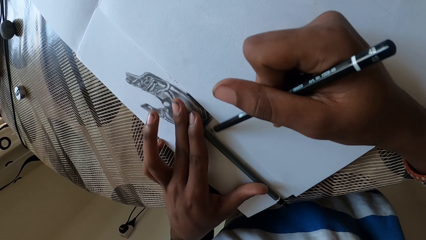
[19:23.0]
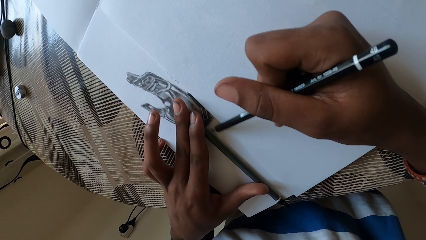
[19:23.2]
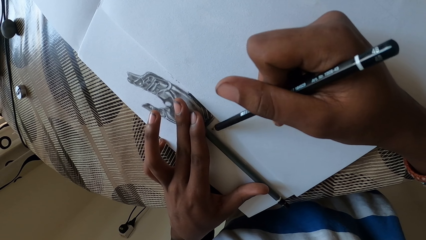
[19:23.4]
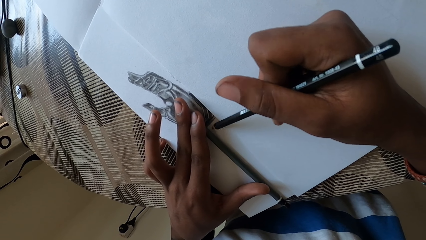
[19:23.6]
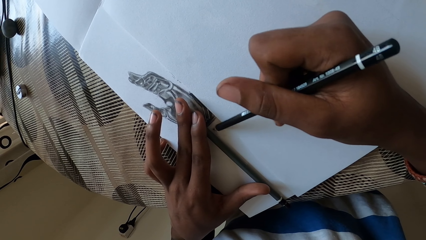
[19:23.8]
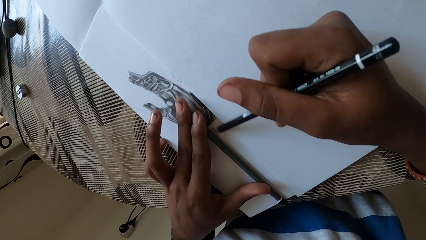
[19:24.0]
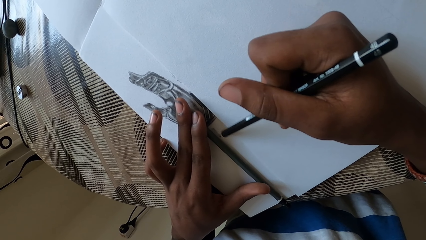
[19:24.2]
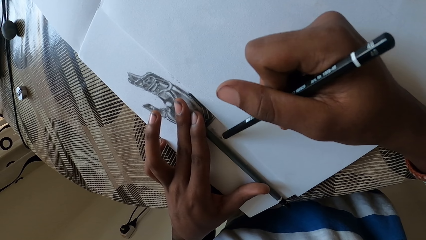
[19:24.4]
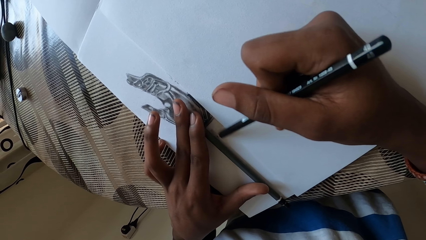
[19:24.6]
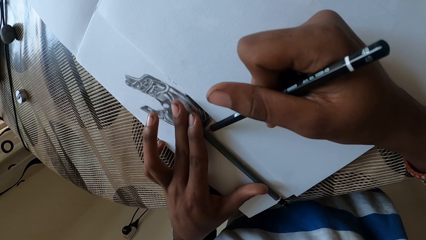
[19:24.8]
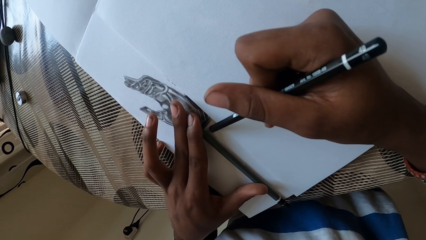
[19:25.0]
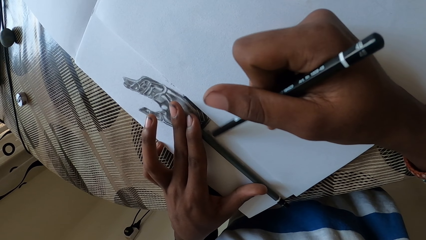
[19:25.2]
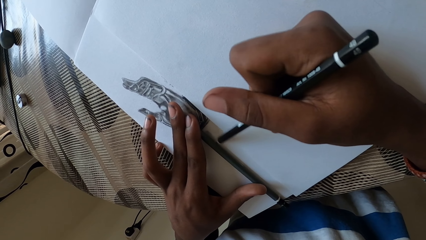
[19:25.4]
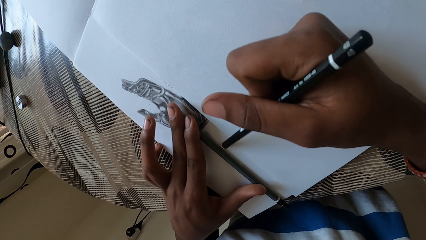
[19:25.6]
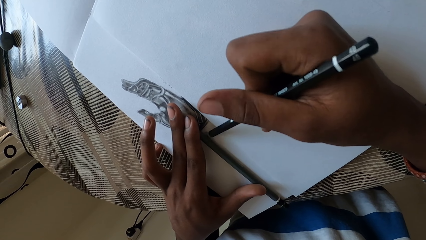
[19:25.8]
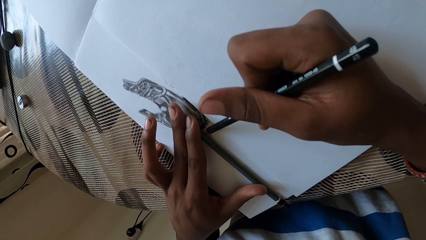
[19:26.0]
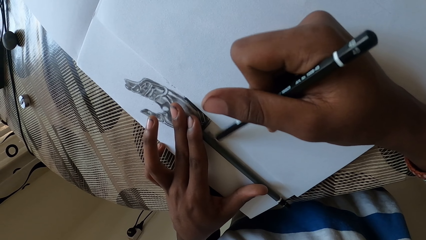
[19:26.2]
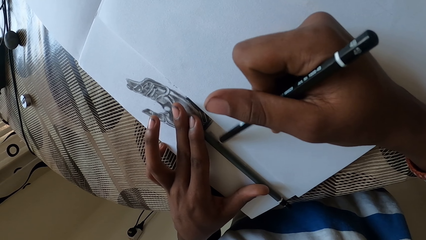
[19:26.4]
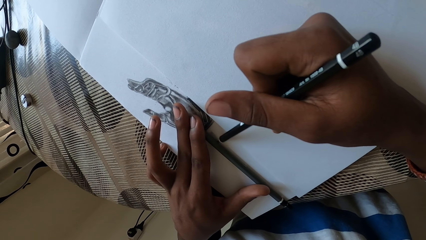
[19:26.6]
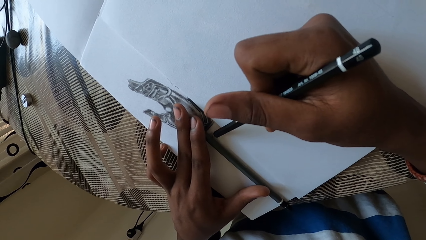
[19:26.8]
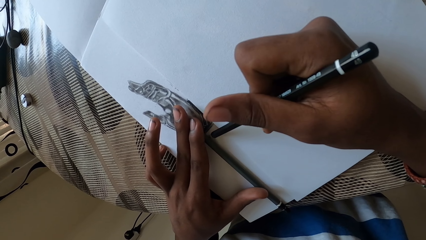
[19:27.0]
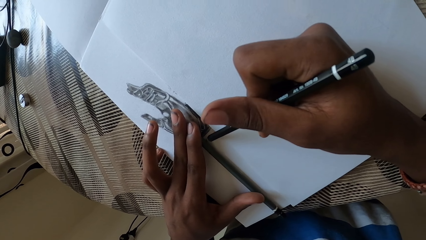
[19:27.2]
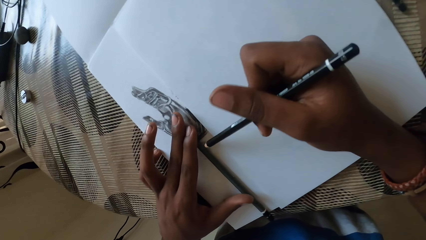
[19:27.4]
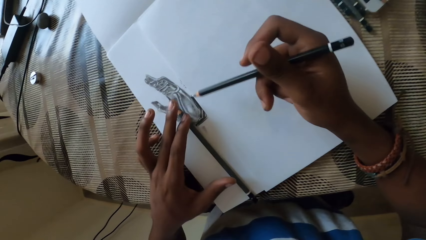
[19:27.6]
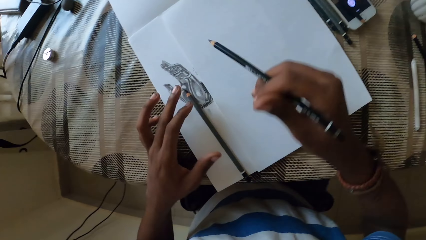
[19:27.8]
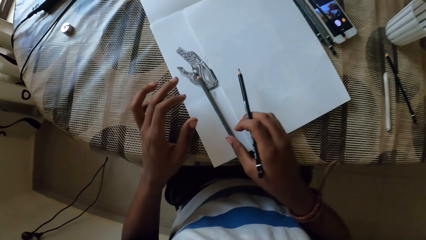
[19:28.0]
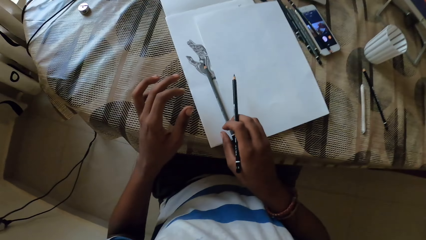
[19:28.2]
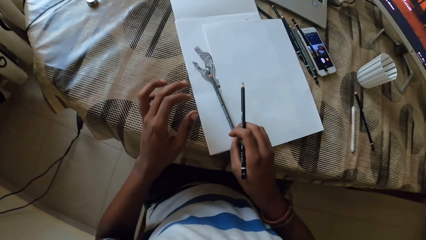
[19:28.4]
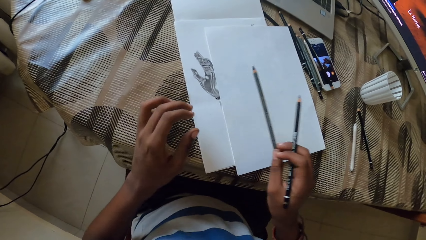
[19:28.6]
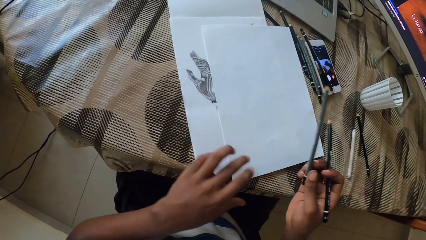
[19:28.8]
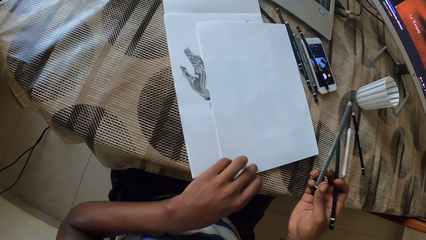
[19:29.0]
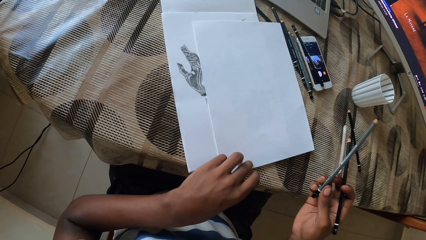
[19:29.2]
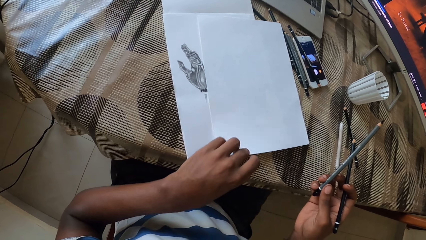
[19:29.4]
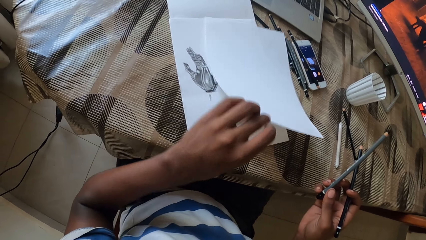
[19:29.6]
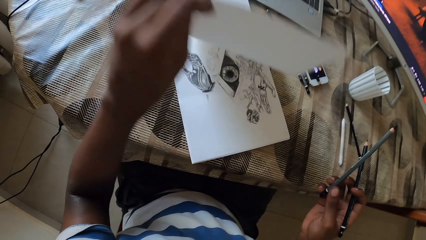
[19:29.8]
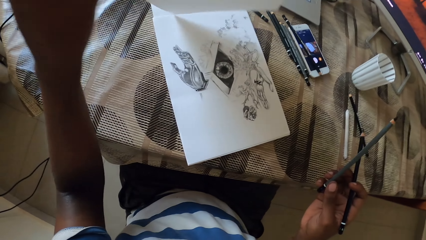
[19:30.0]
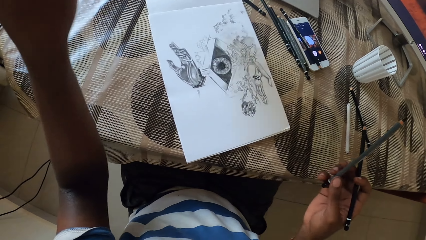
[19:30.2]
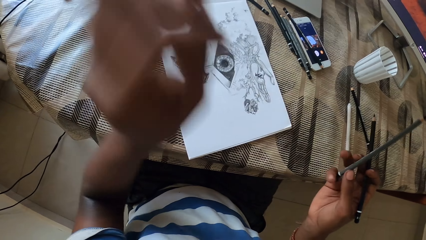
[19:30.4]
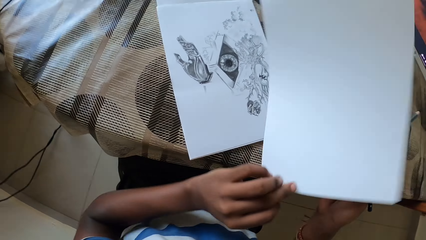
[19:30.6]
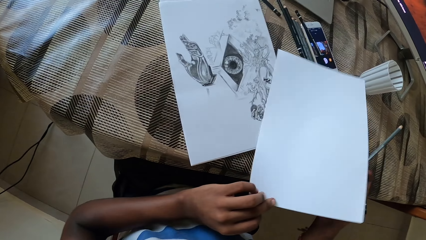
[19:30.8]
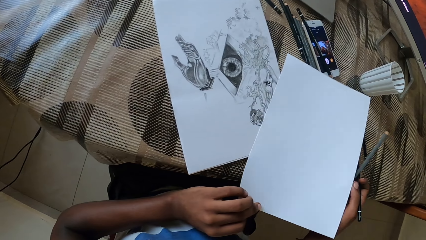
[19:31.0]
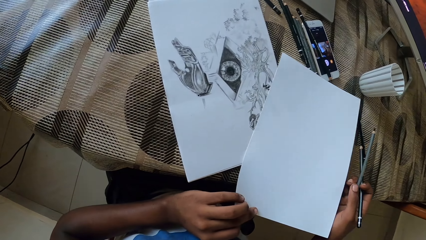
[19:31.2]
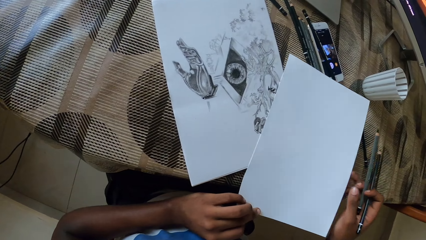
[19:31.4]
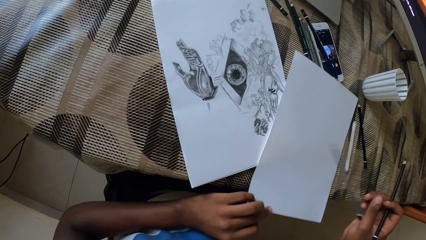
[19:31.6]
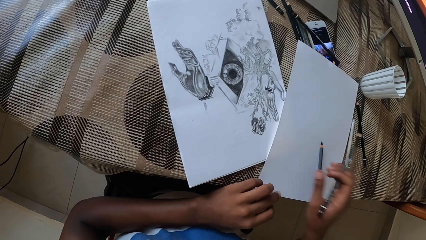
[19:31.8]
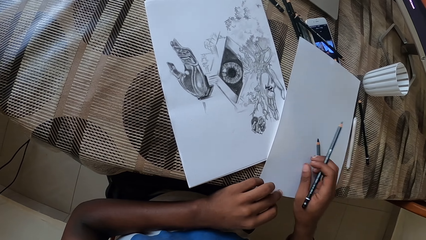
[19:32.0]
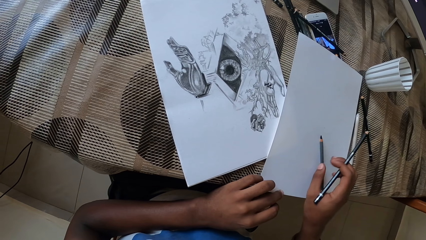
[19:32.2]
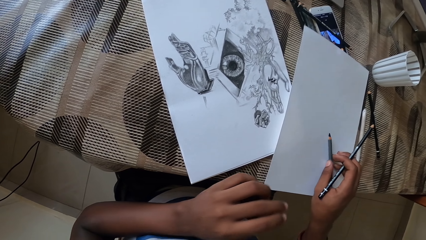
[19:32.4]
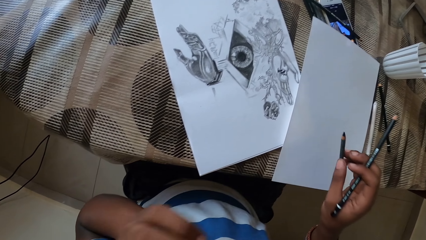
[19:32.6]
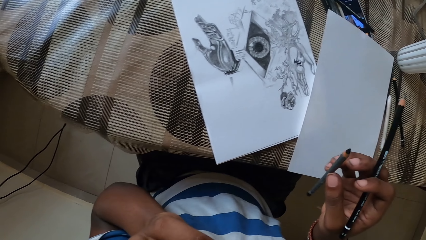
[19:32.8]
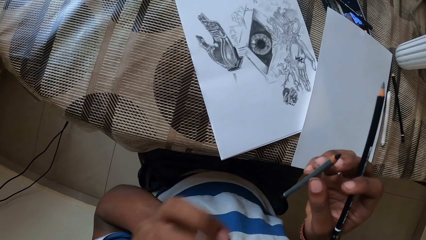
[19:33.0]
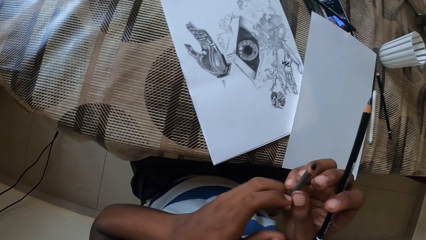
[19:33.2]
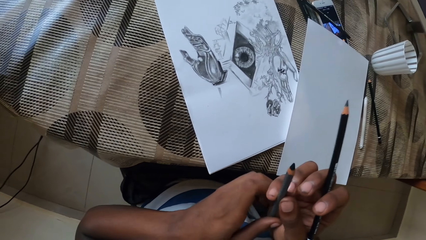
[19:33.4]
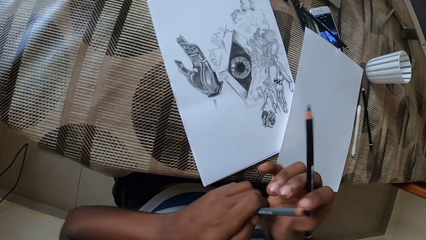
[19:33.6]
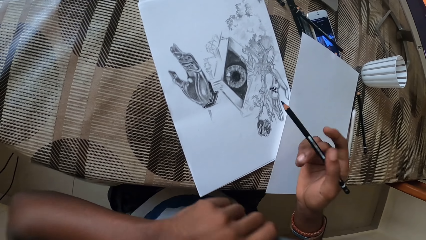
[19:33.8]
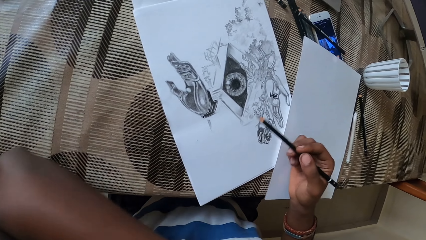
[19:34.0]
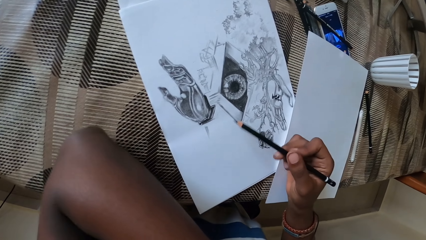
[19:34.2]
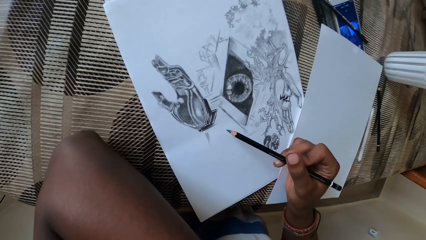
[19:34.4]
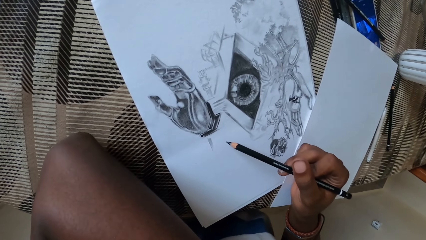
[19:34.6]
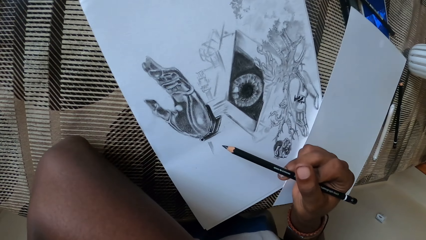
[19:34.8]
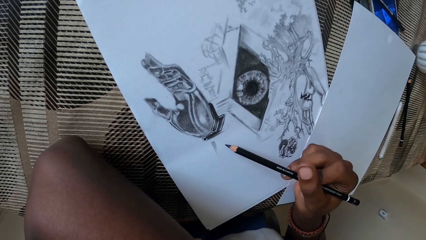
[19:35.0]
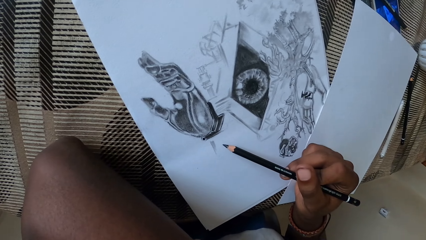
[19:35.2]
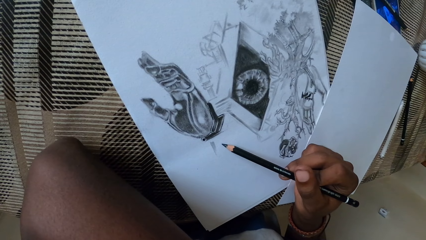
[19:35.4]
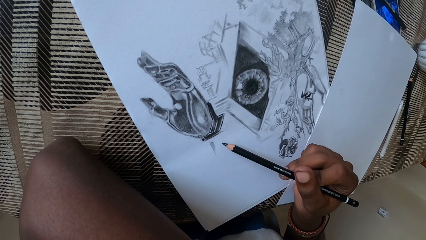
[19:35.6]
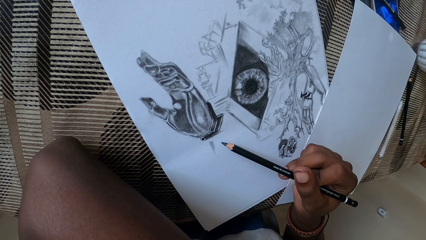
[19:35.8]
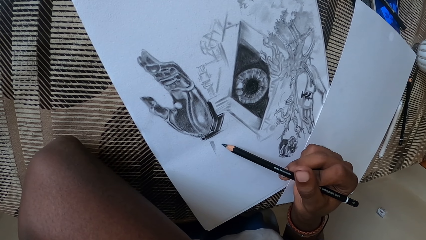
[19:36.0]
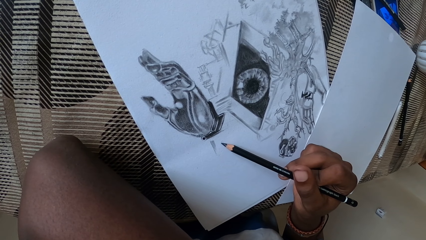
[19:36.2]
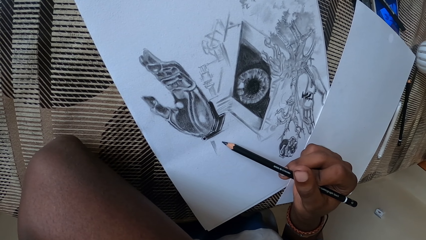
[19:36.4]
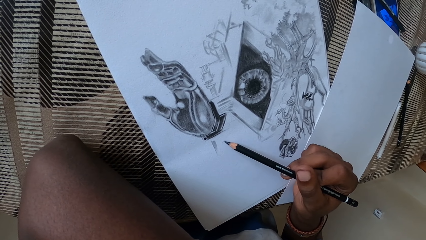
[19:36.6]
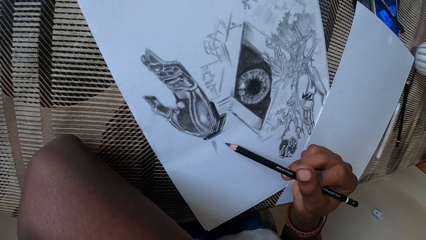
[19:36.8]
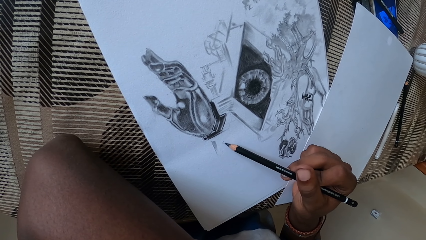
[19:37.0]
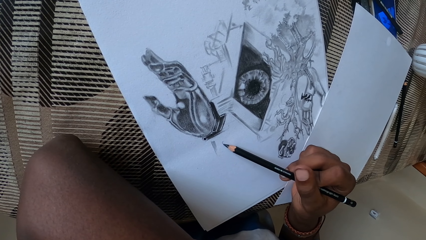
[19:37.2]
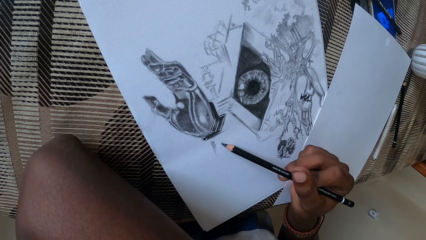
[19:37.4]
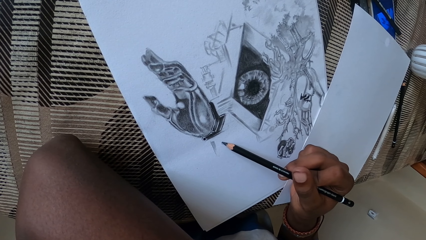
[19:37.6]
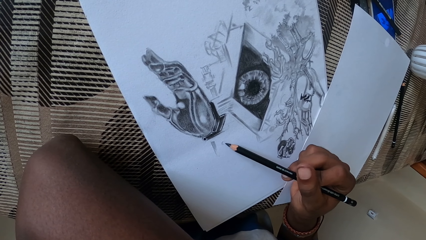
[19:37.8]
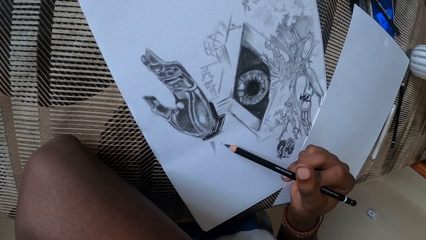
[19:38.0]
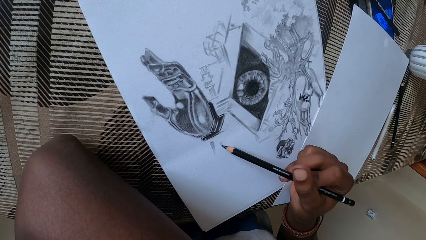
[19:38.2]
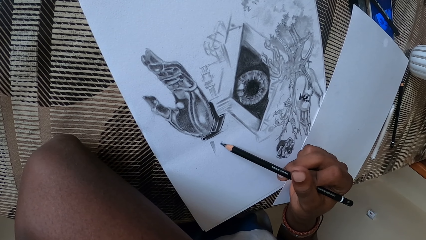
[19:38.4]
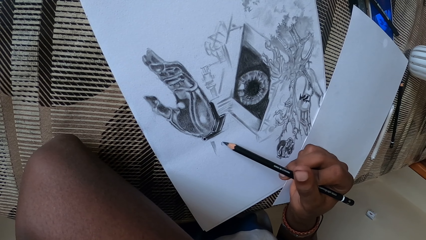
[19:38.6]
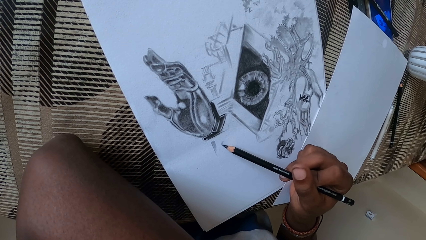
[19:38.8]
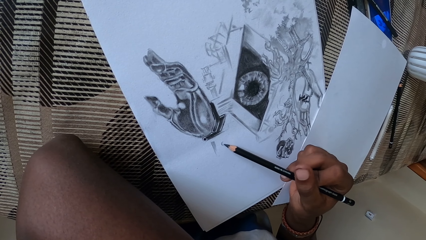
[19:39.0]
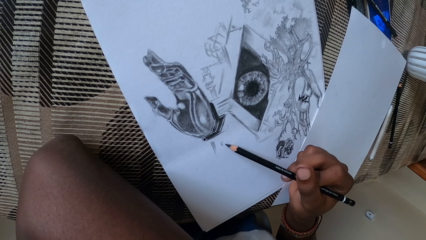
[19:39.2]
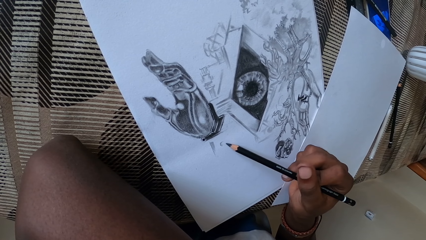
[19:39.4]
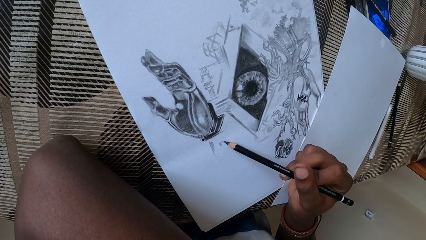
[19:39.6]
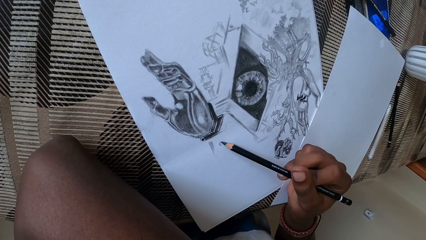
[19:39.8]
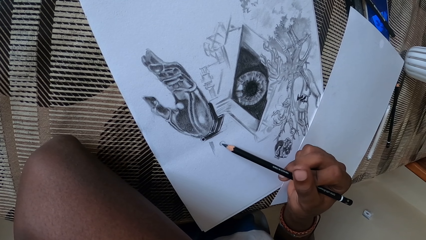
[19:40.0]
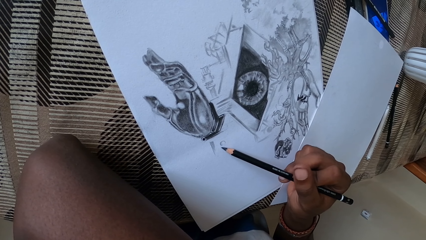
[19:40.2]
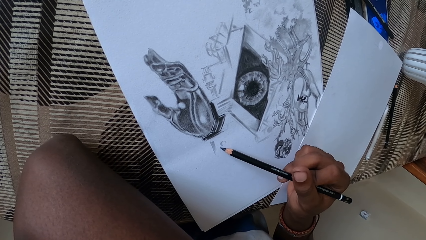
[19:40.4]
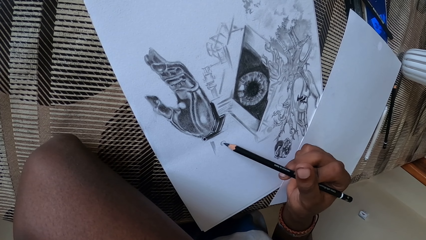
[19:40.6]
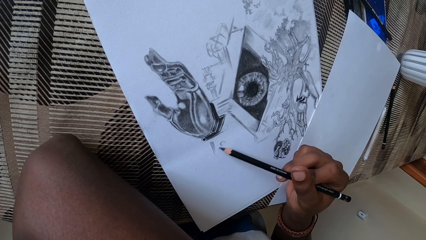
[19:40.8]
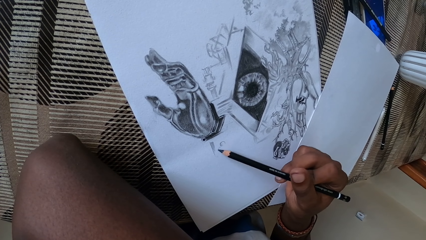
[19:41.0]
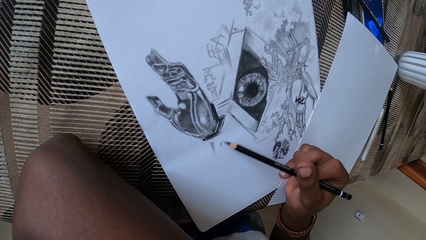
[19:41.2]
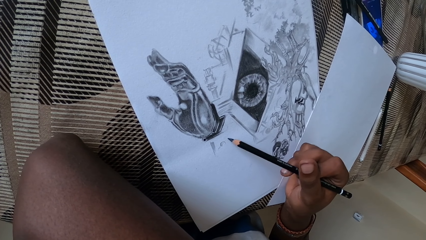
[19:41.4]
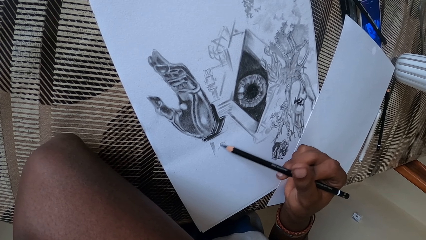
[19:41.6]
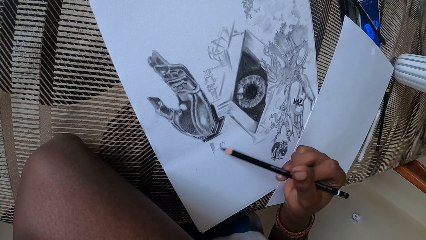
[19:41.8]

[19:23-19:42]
The camera wearer picks up a pencil with the right hand. They pick up a paper with the left hand. They put the paper on the table. They pick up the pencil on the paper. They touch something. They pass the pencil to the left hand. They draw on a drawing book or piece of paper with the pencil.
